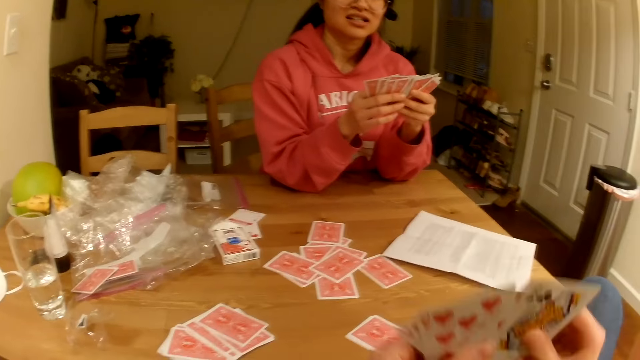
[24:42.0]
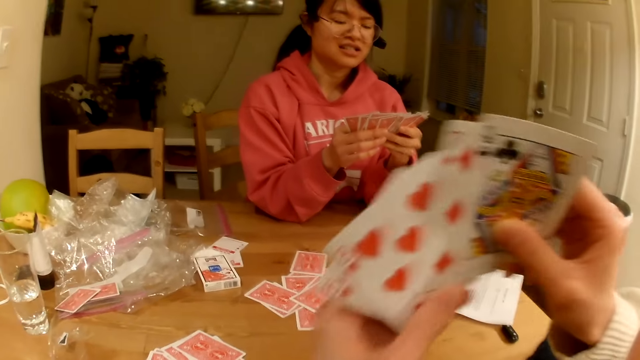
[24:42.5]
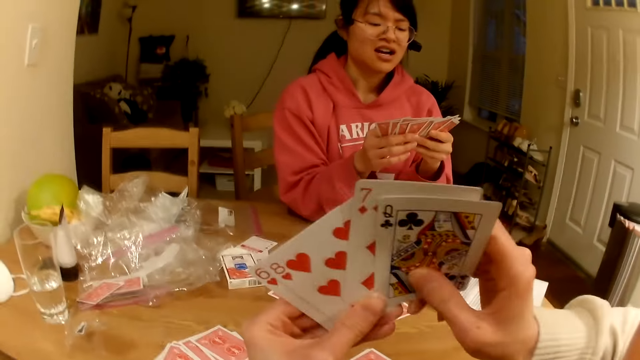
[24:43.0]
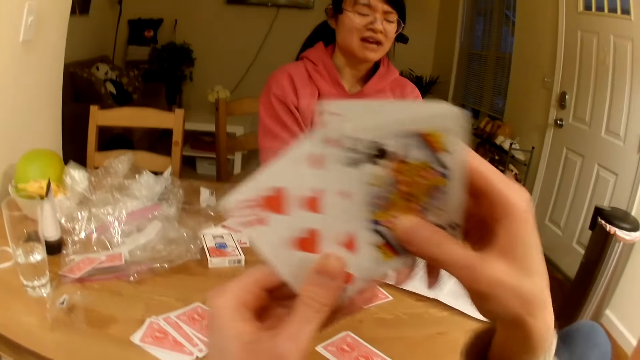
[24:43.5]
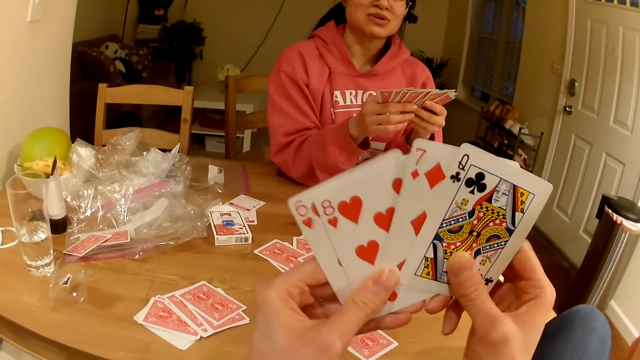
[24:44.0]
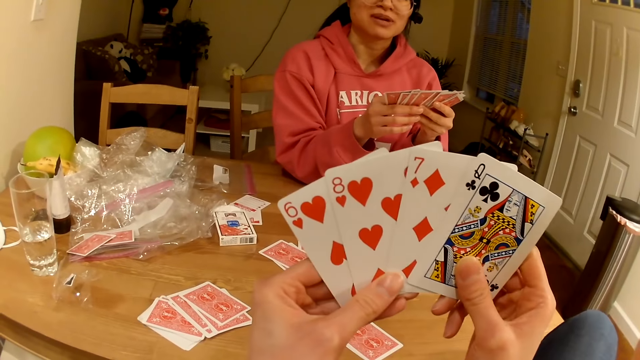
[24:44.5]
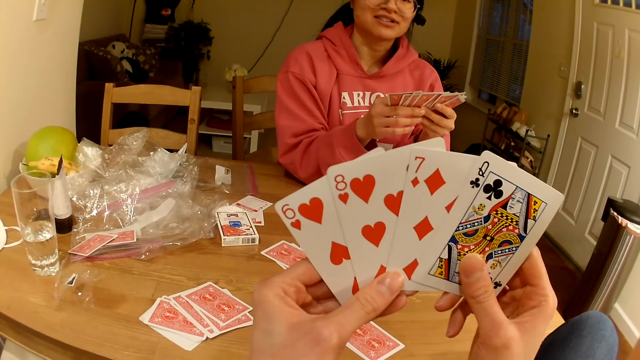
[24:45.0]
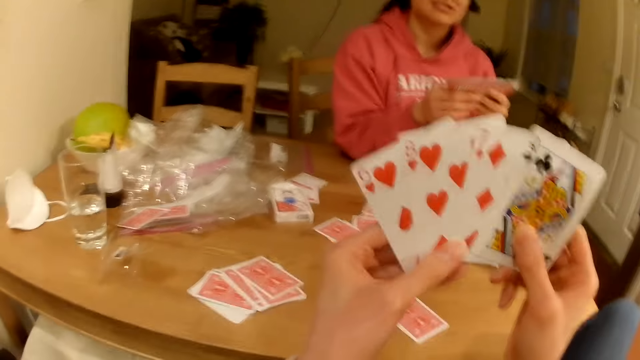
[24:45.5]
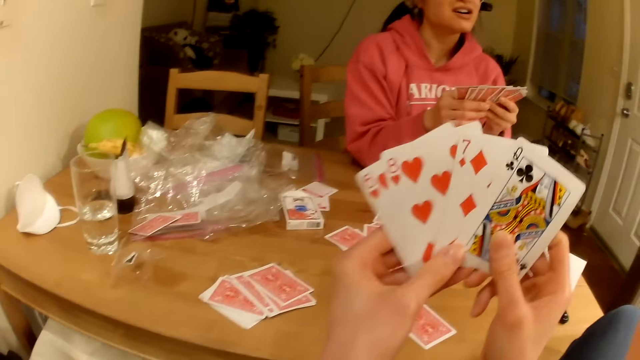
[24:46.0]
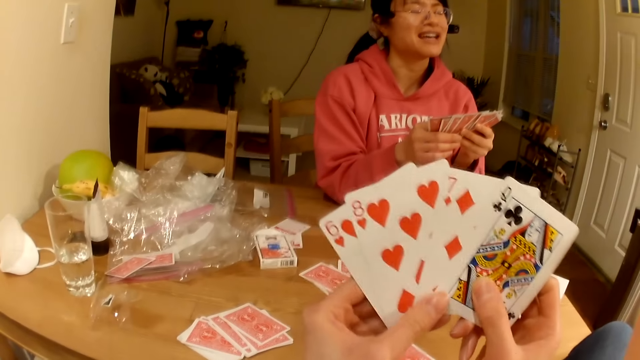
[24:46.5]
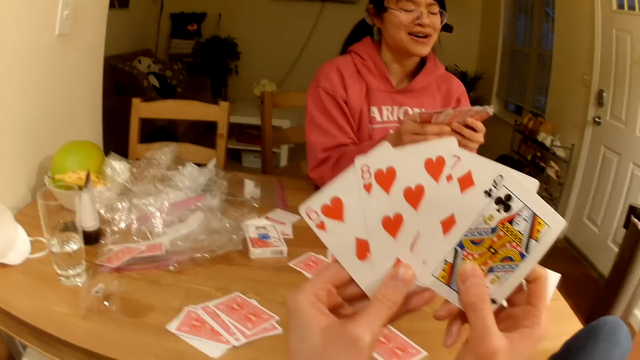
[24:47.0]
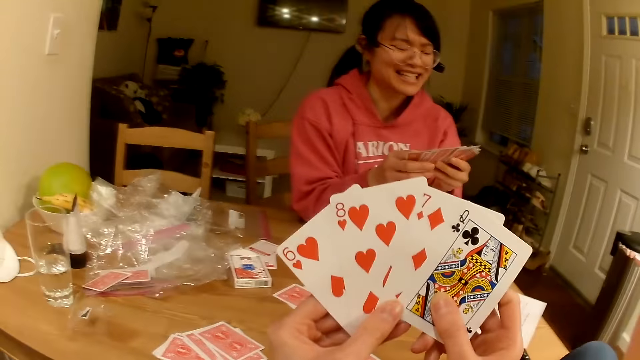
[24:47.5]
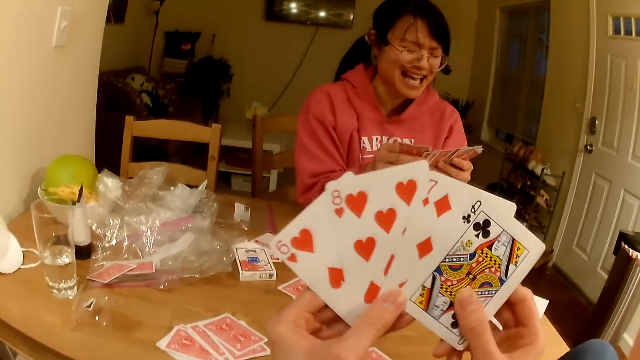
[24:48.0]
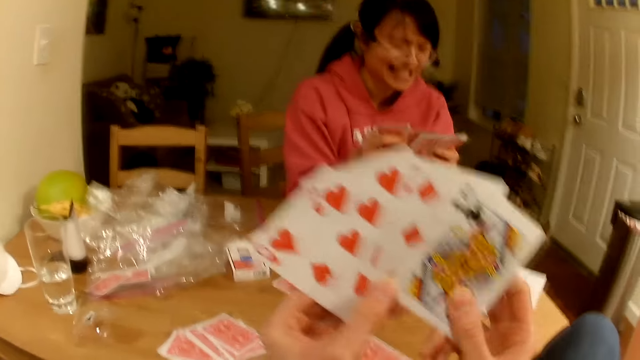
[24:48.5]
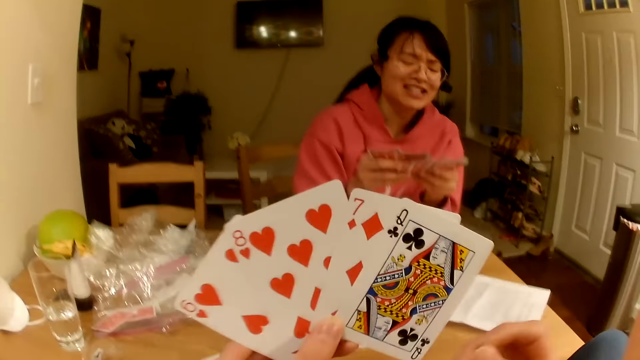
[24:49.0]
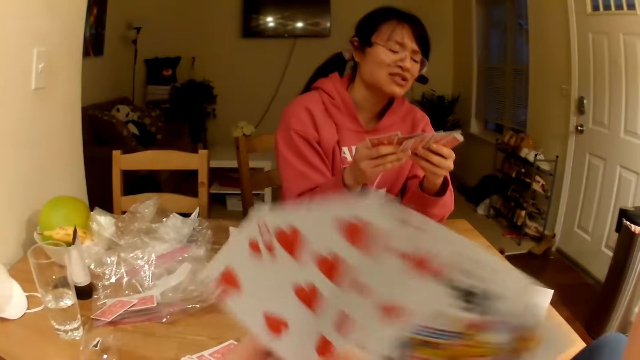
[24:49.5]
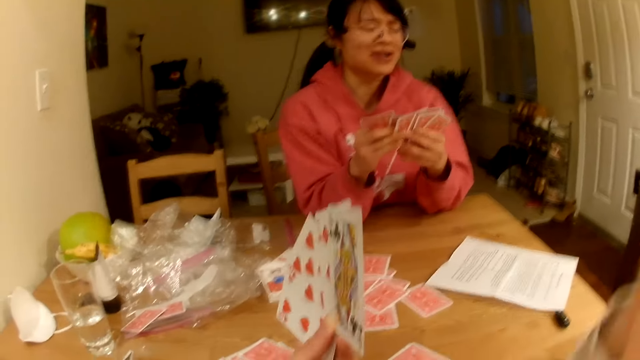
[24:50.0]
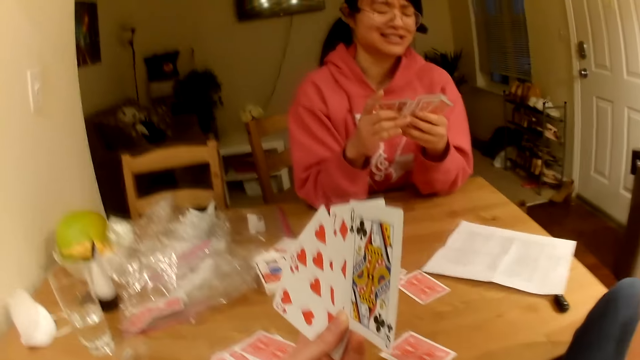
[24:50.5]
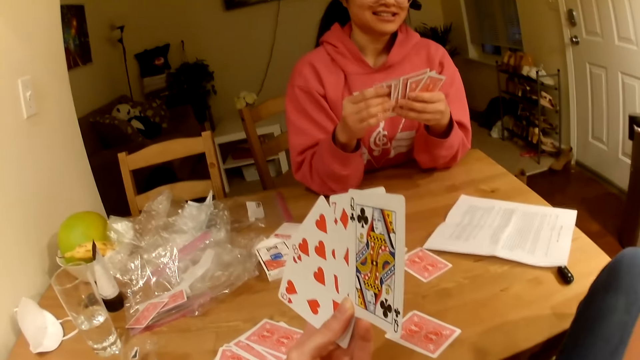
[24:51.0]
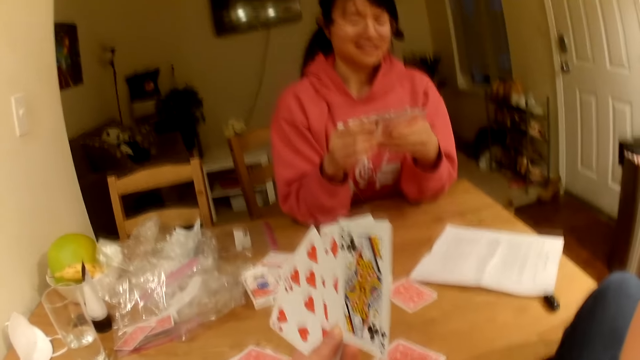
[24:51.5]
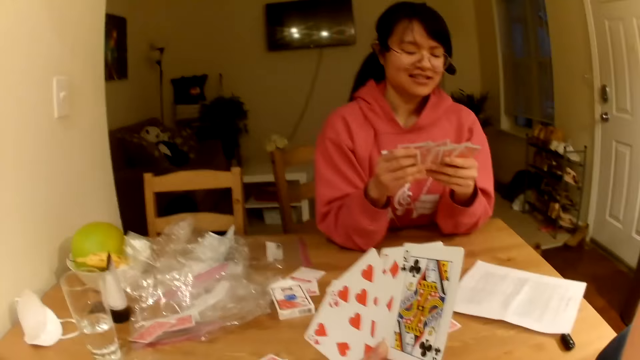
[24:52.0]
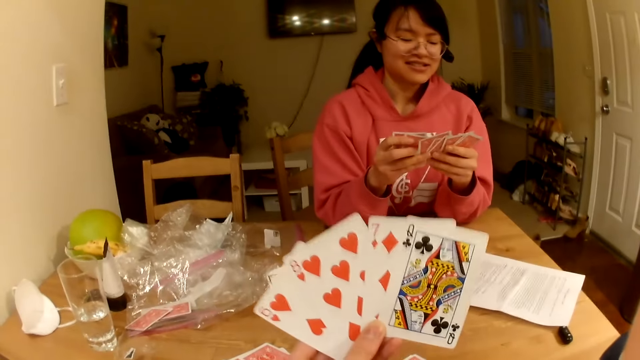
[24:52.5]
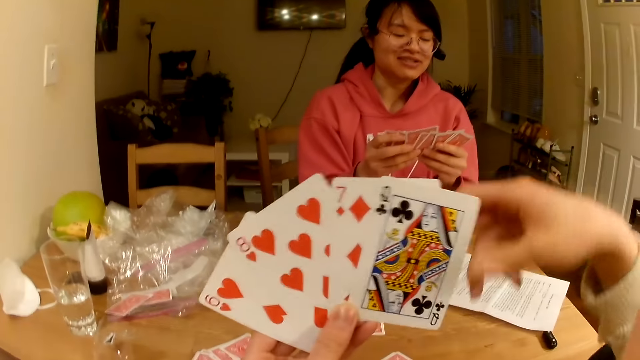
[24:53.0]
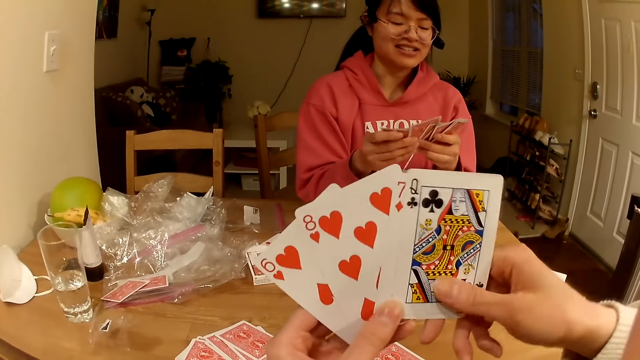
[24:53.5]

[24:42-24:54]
A woman checks cards. The camera wearer checks the cards.

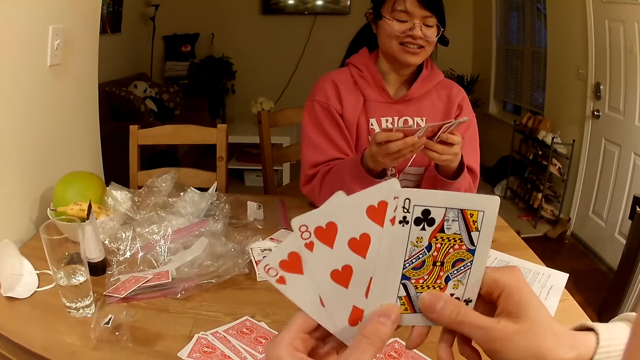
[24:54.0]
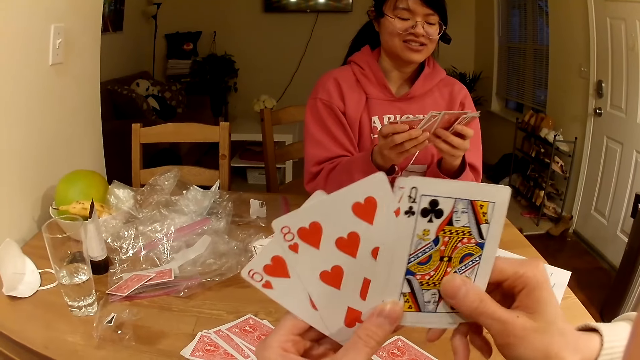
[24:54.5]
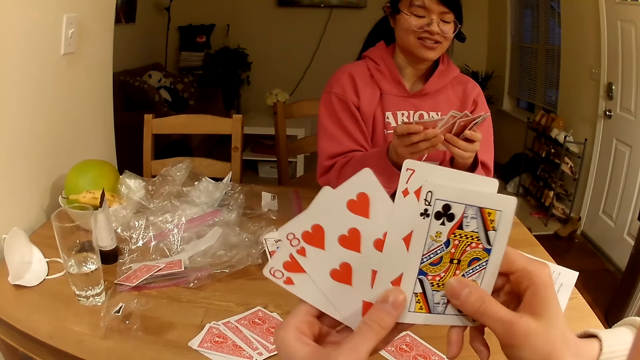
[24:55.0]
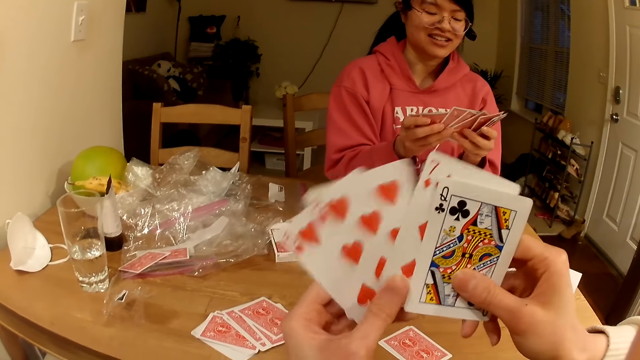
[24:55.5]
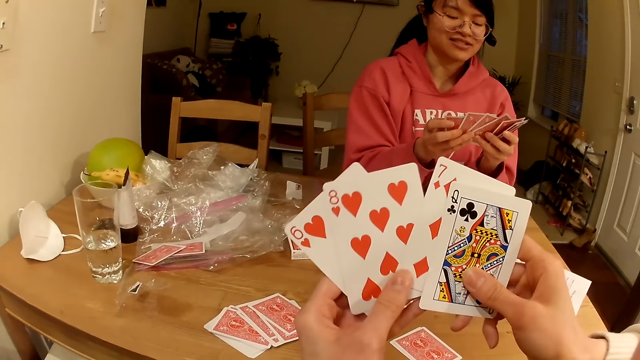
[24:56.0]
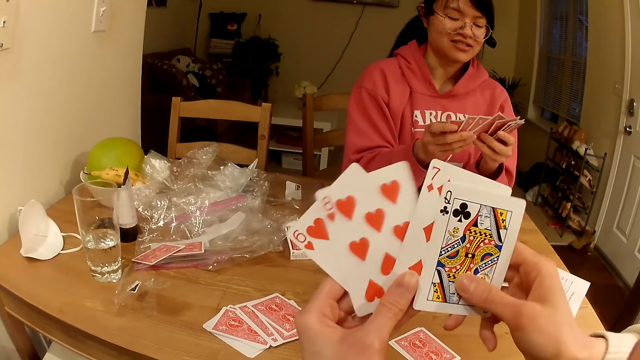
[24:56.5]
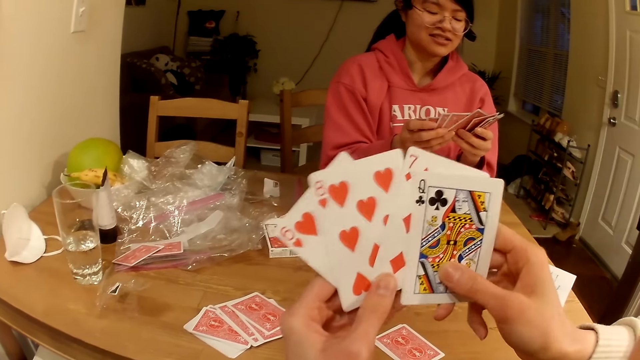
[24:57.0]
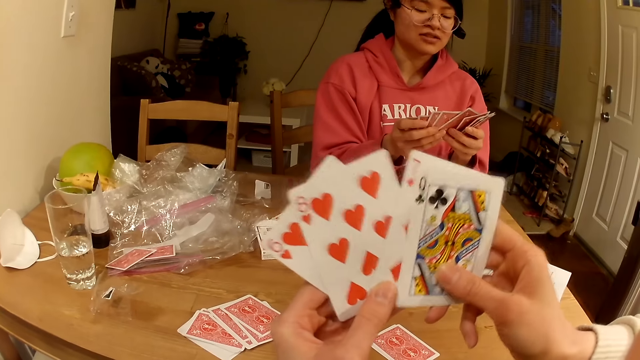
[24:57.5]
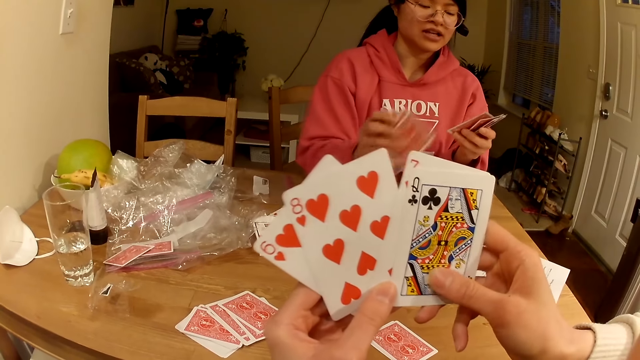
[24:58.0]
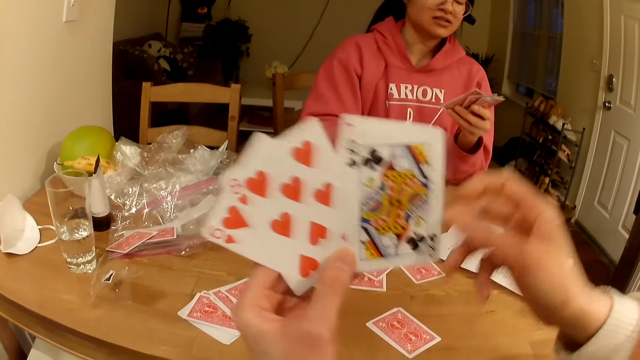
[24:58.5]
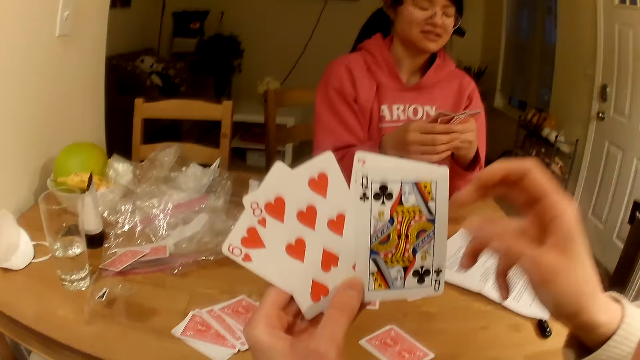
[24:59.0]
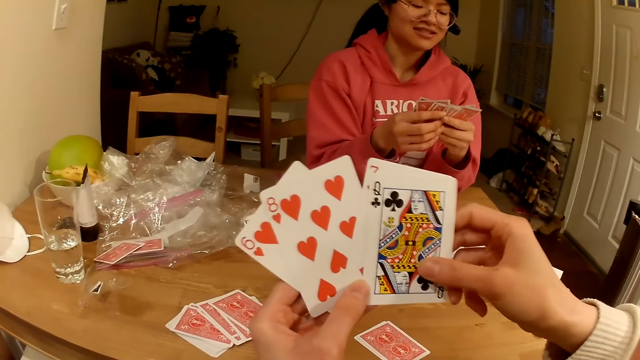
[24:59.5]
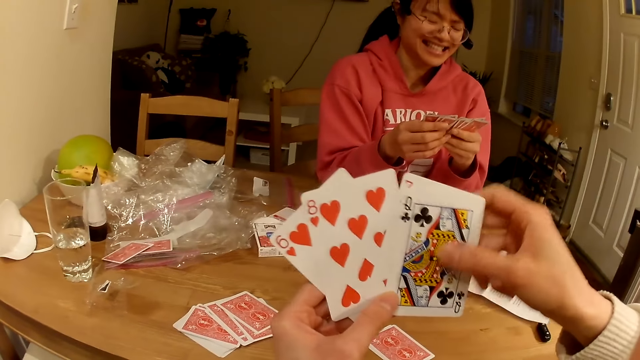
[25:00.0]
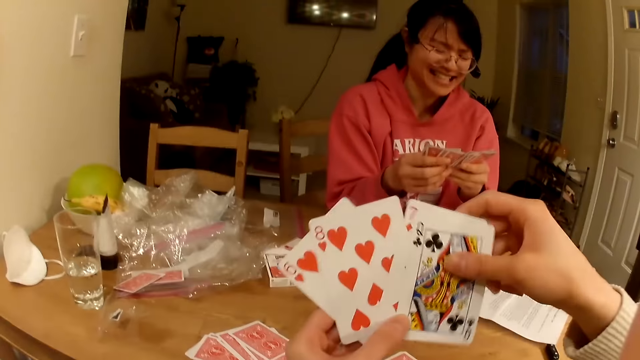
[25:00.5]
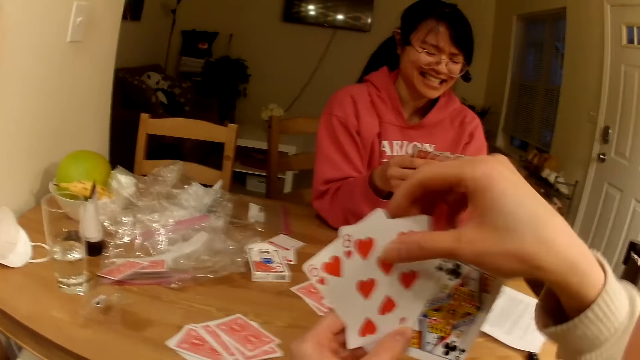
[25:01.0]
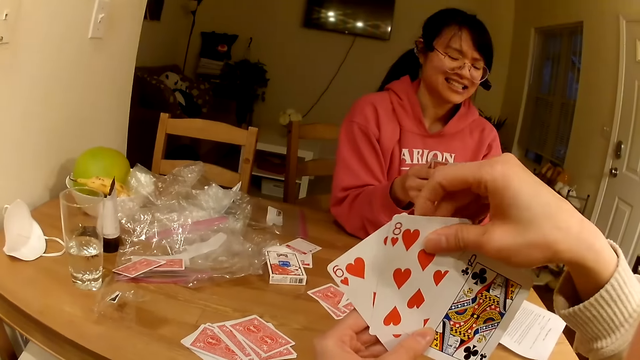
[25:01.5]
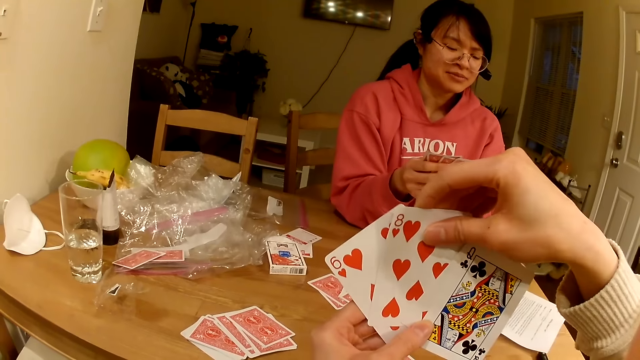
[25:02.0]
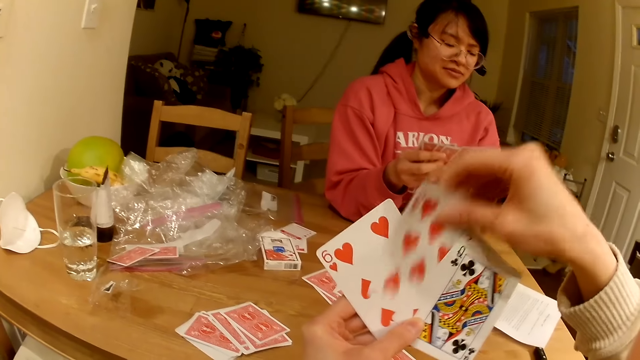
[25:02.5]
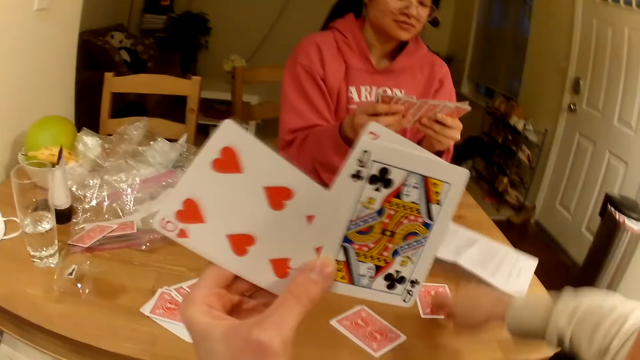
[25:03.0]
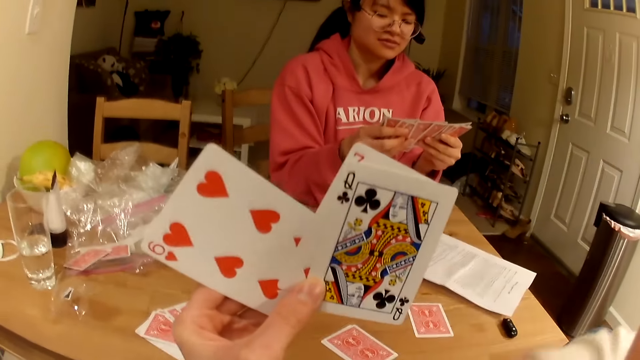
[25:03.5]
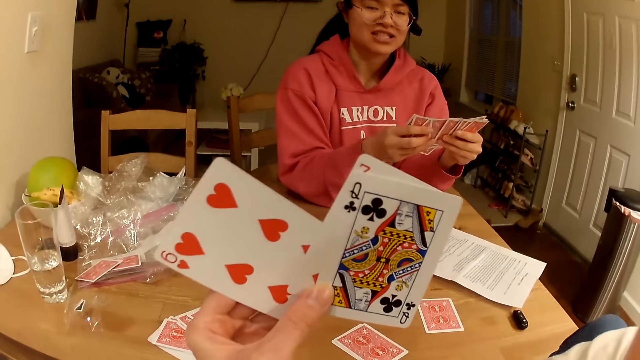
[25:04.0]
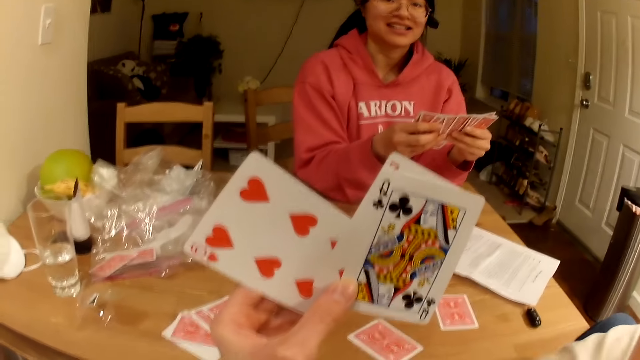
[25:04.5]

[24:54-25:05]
A woman places a card on the table. The woman checks the cards. The camera wearer checks the cards, and drops the cards on the table. The woman checks the cards.
